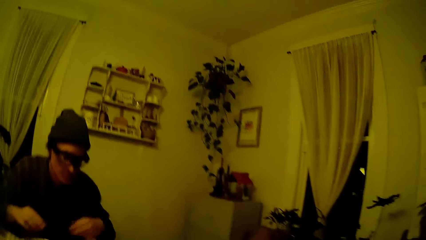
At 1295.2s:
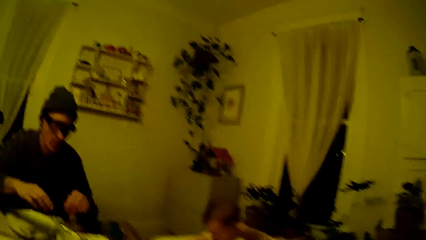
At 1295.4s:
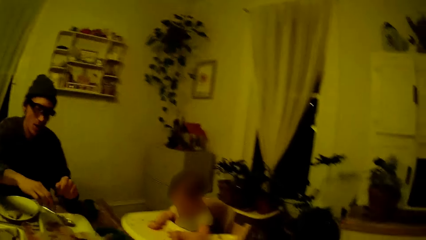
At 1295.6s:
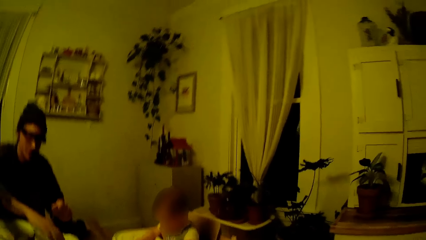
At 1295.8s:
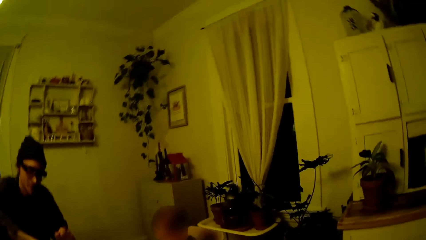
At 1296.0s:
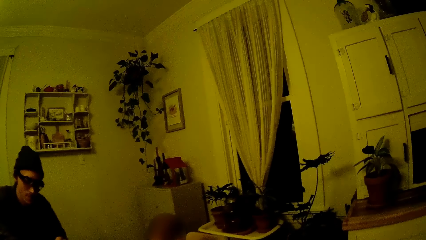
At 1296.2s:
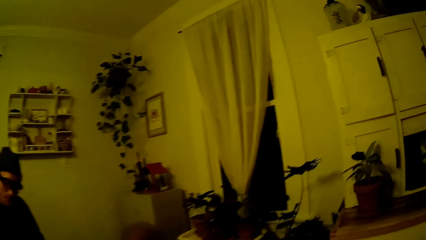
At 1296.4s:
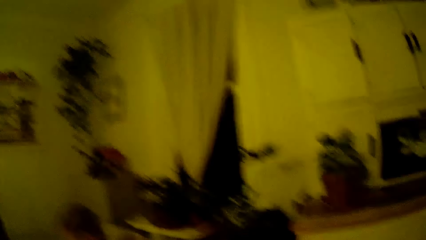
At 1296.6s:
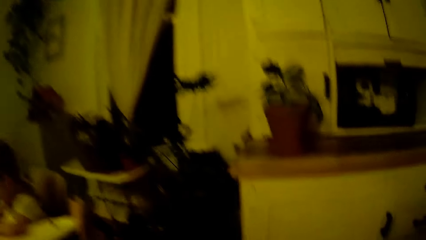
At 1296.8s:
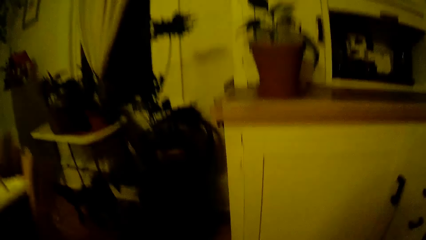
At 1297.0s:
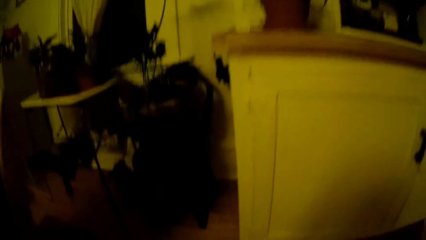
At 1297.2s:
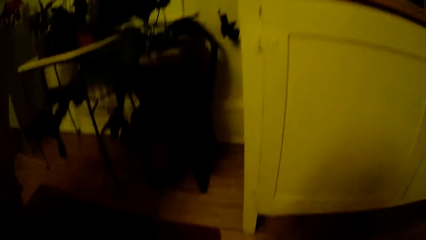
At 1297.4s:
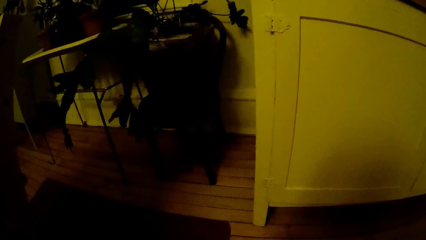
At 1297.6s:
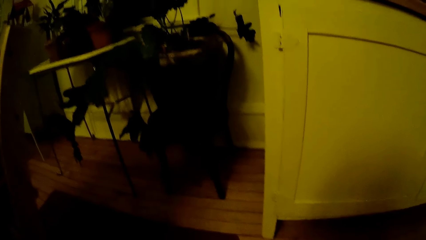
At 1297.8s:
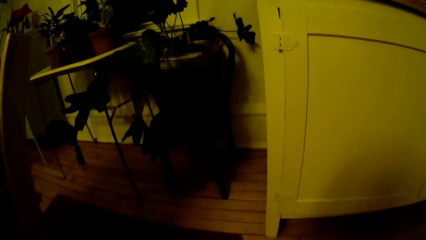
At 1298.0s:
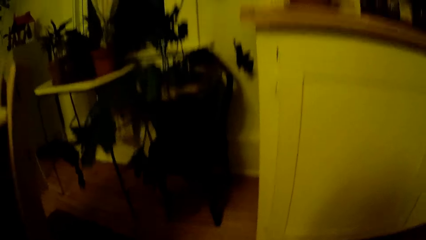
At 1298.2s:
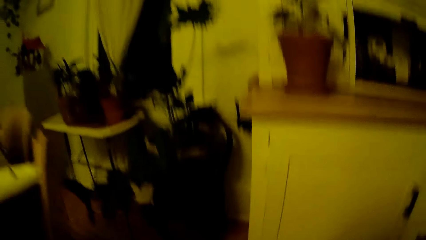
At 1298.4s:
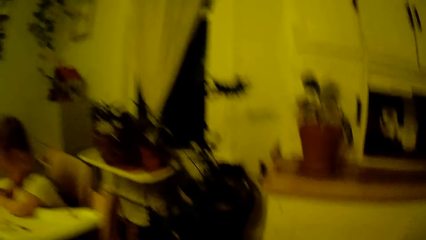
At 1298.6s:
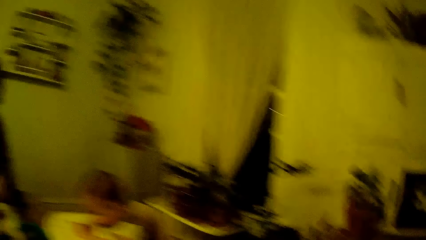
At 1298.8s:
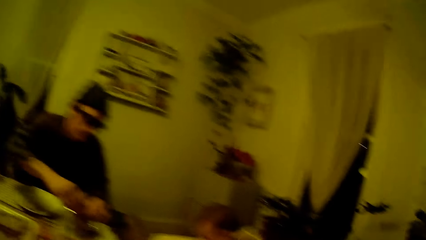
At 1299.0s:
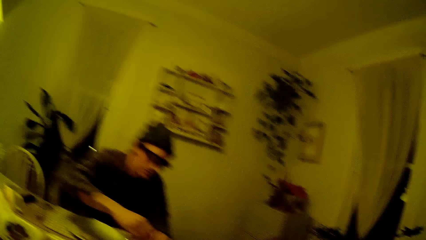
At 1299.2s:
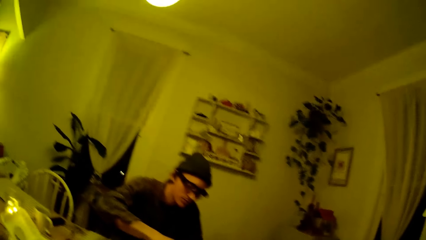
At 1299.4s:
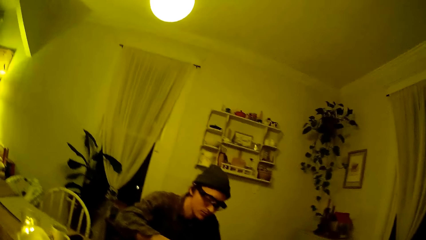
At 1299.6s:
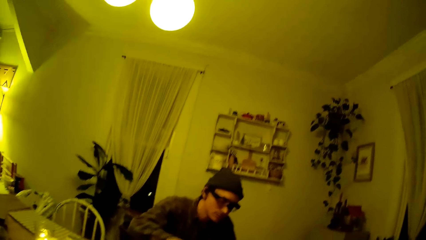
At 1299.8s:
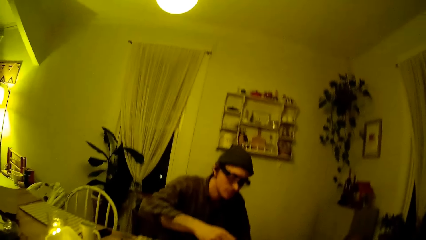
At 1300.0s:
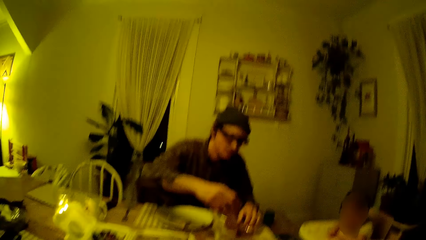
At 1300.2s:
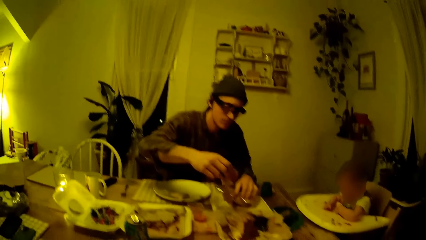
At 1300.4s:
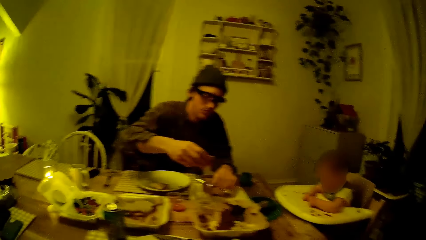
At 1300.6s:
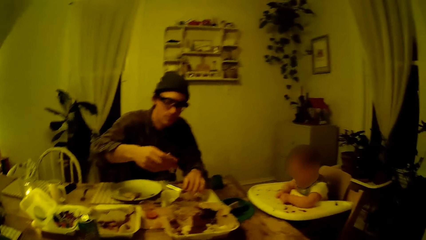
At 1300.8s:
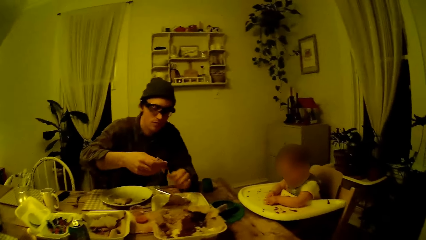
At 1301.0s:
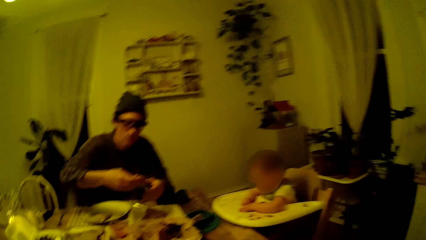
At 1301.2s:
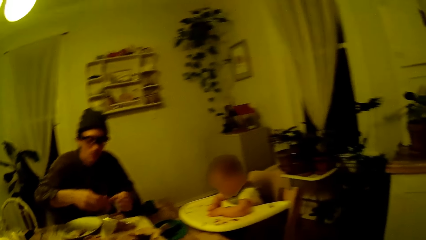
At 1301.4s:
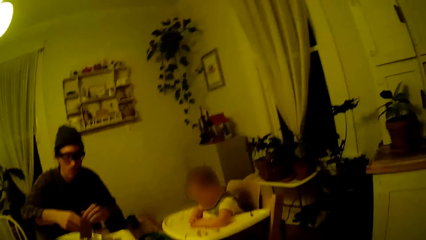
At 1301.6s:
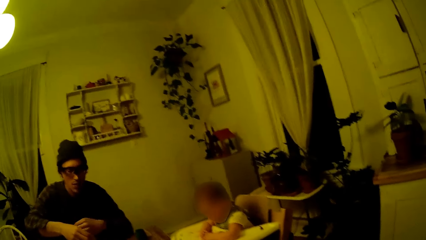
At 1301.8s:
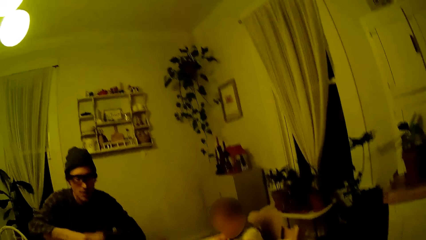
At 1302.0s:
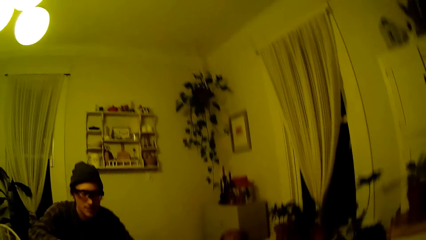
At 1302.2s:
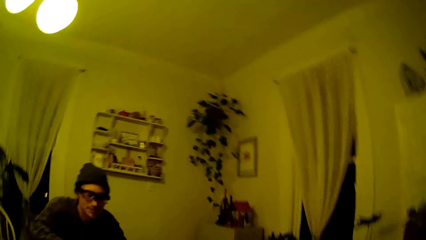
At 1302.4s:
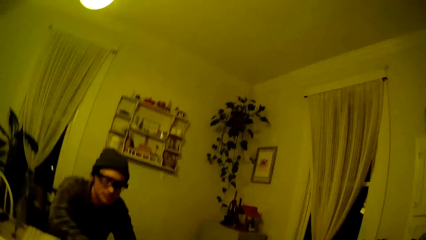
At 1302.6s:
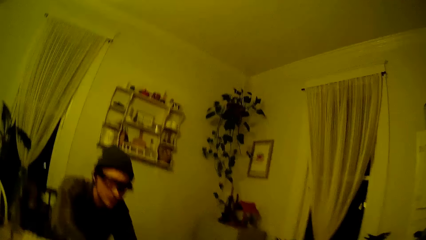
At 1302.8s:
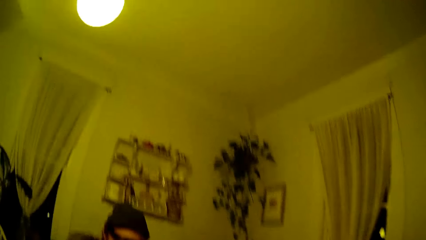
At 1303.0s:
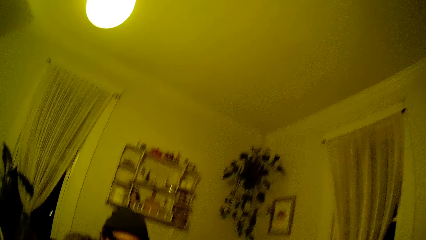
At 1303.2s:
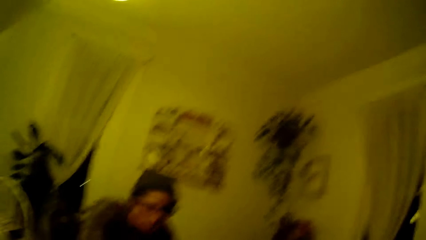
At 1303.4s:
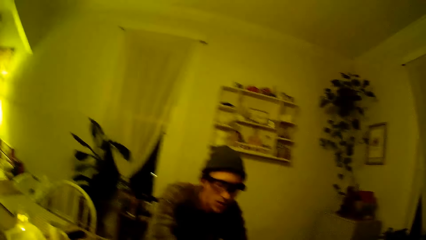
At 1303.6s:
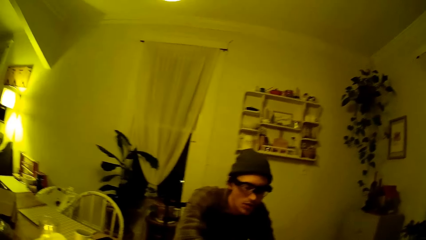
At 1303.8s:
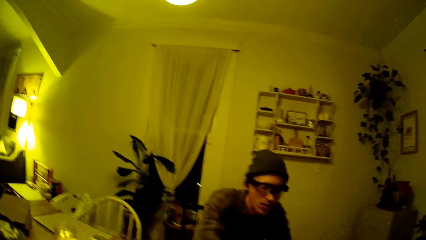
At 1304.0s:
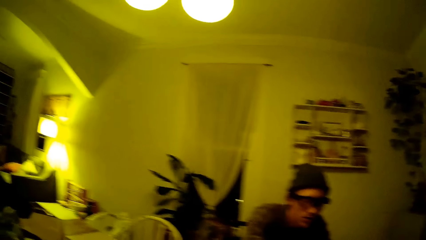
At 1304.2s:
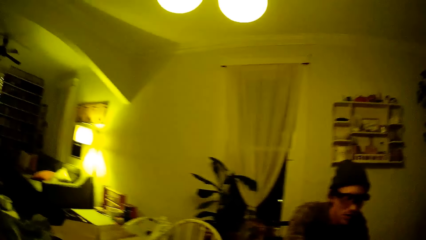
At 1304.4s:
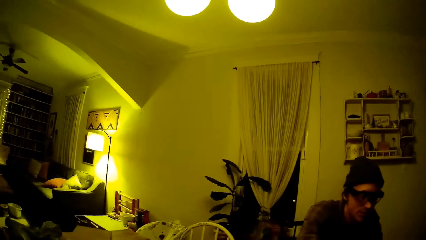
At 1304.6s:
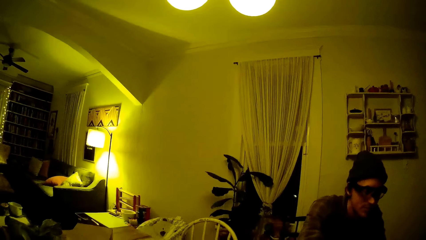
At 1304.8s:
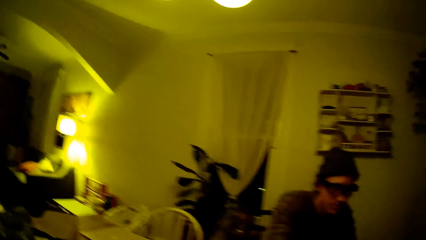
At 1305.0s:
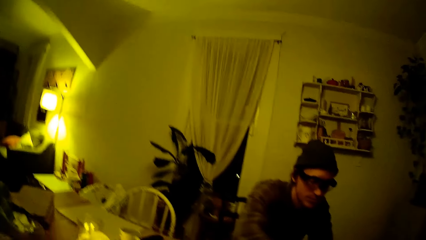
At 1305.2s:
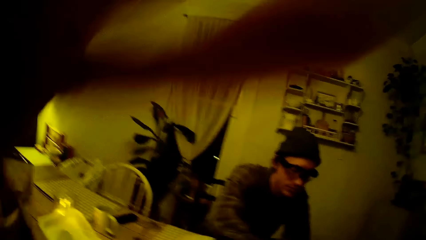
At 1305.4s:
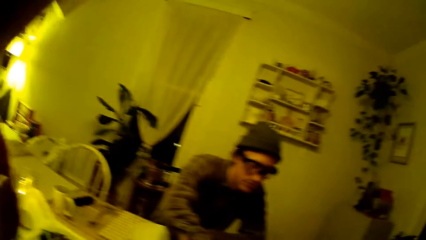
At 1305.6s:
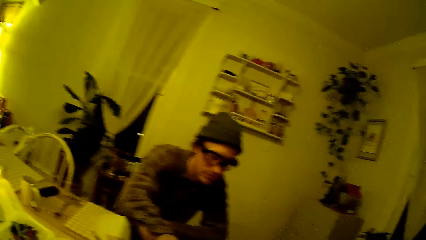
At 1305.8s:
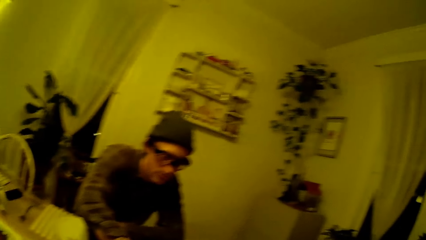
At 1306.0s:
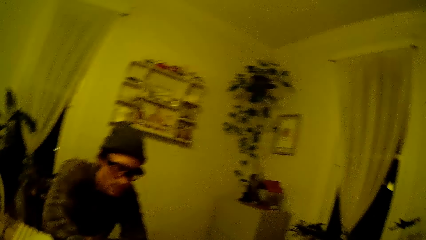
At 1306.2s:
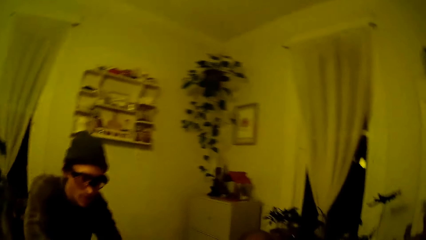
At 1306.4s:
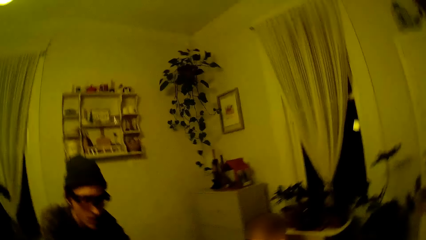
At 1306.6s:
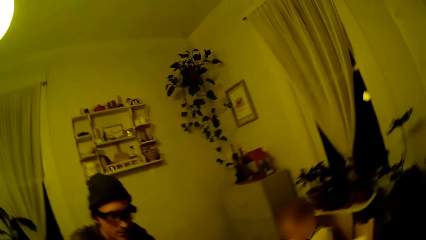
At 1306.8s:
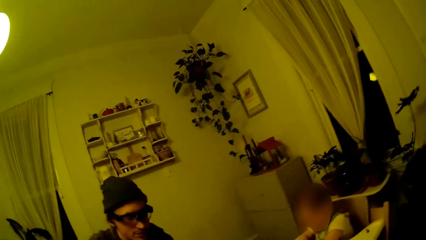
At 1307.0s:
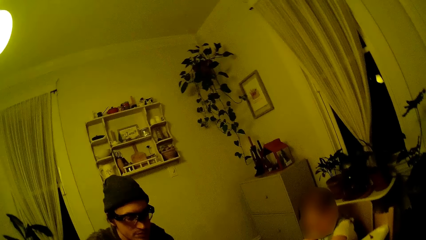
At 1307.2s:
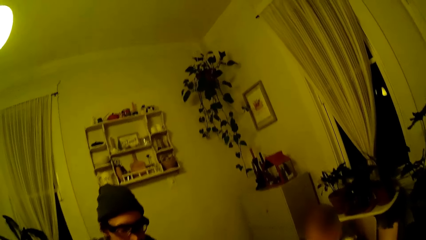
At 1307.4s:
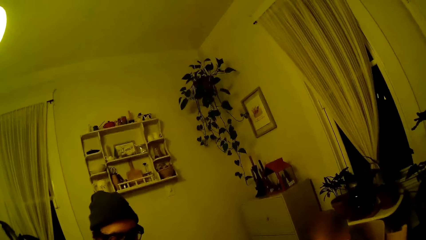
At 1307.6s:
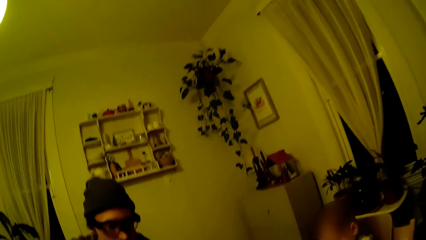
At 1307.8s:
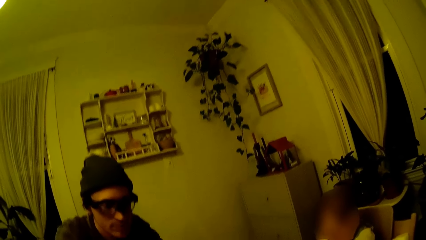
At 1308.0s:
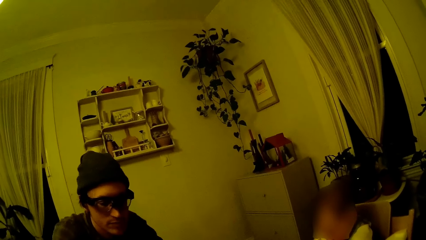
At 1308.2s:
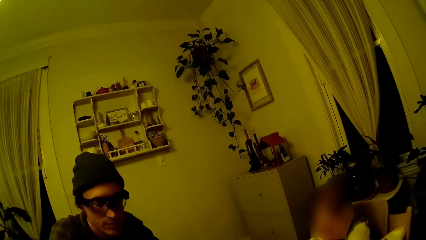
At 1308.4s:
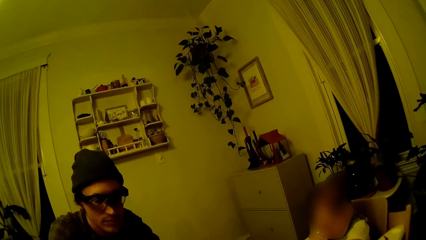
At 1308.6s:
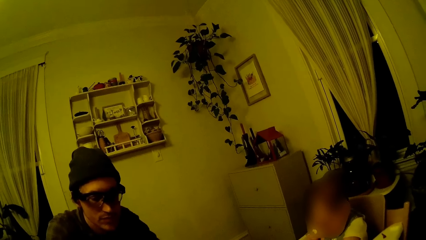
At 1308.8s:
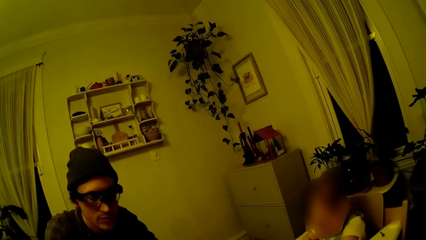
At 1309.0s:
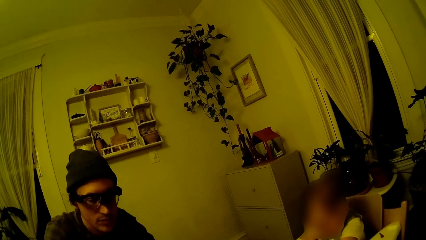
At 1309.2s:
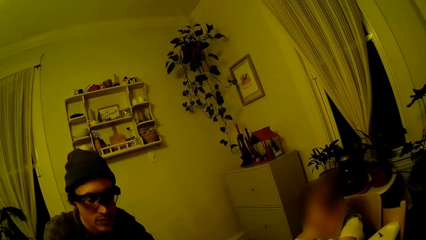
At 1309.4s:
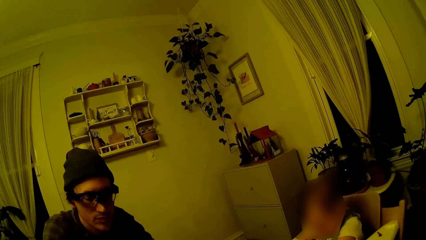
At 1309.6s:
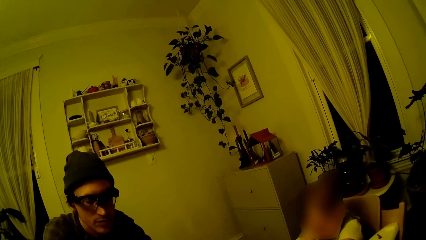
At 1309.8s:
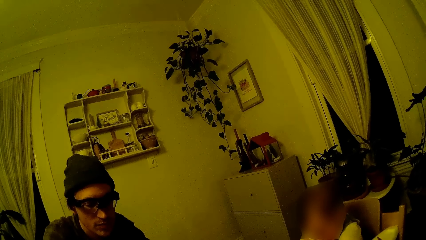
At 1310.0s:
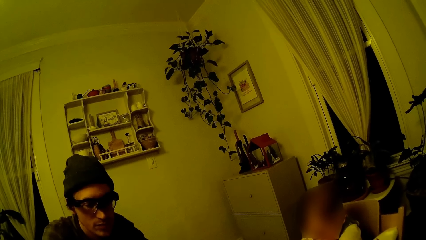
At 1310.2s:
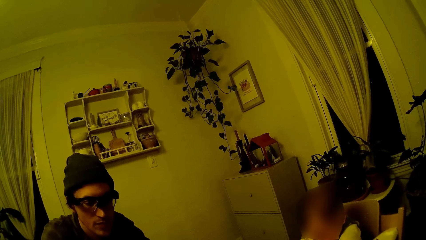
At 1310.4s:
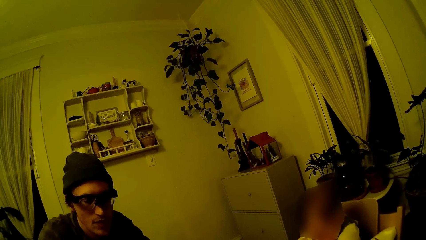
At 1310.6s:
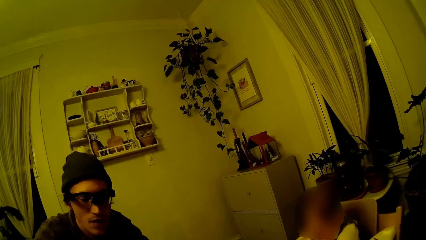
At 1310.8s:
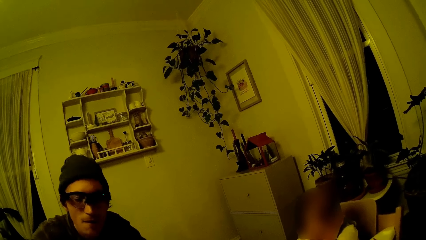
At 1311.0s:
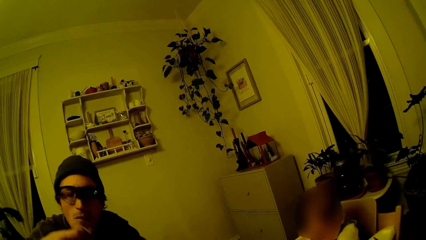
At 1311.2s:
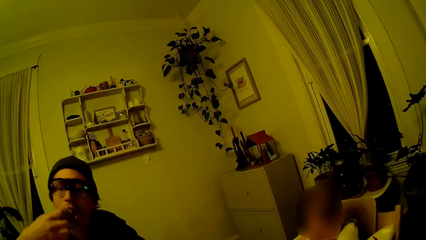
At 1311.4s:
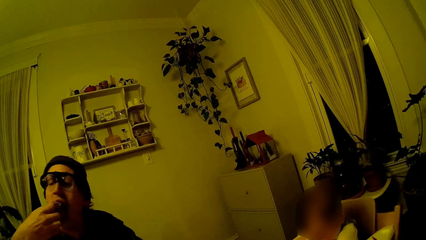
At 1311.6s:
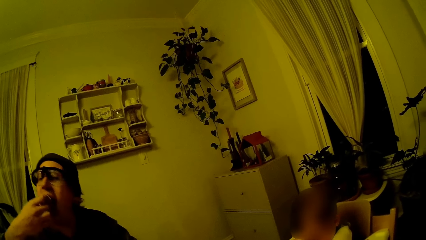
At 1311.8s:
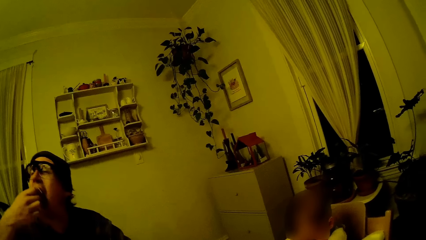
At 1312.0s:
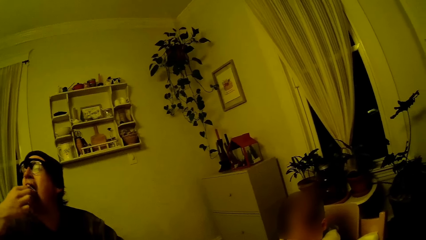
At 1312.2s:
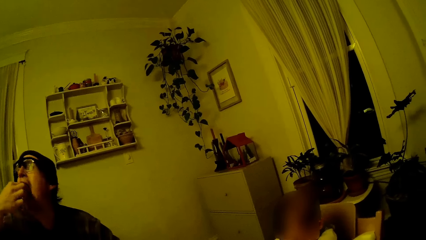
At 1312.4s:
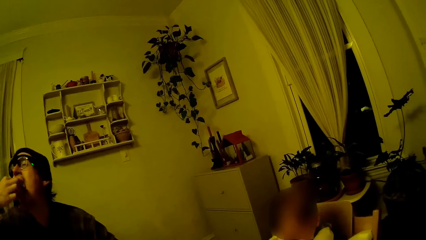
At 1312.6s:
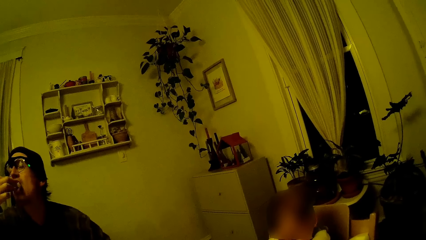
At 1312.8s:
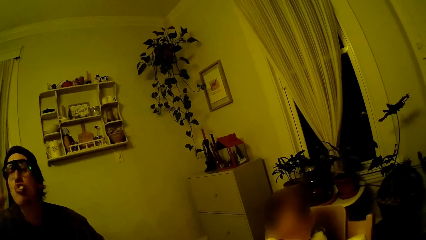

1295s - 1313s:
A man picks a pancake from a plate on the table with his right hand. The camera wearer looks around the room. She adjusts her glasses with her left hand. The man puts the pancake in his right hand into his mouth.
